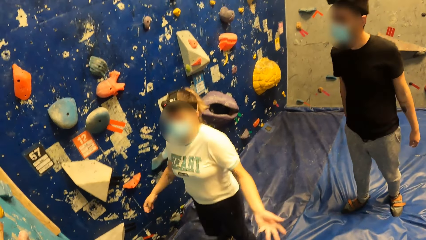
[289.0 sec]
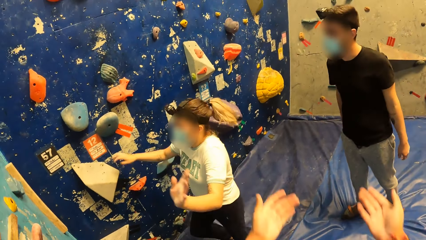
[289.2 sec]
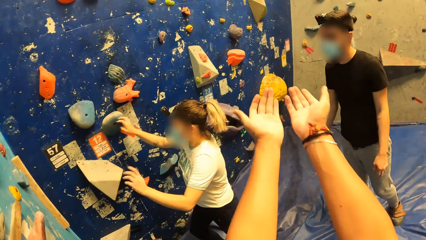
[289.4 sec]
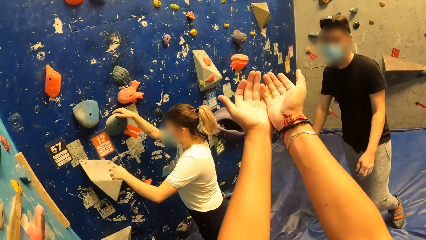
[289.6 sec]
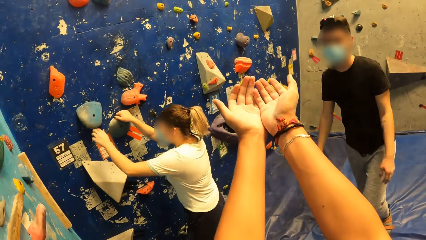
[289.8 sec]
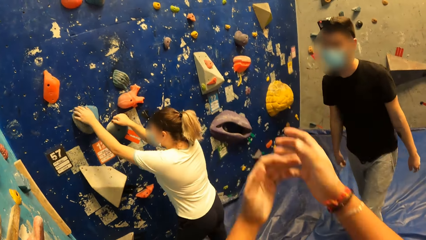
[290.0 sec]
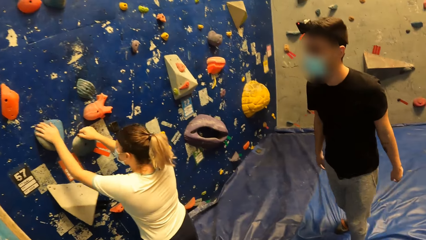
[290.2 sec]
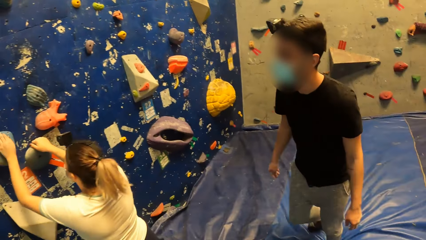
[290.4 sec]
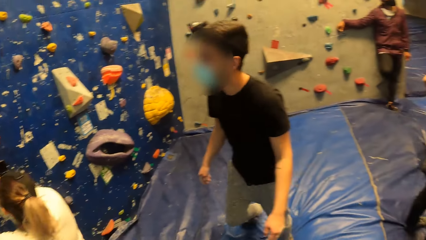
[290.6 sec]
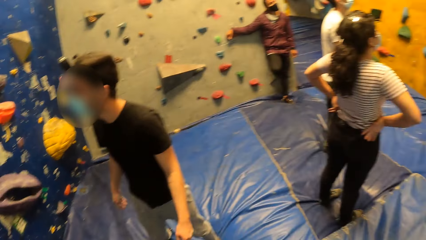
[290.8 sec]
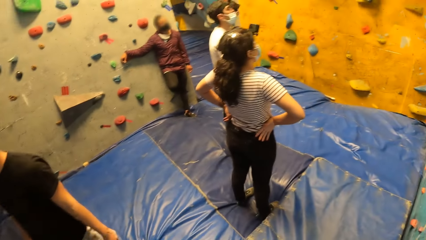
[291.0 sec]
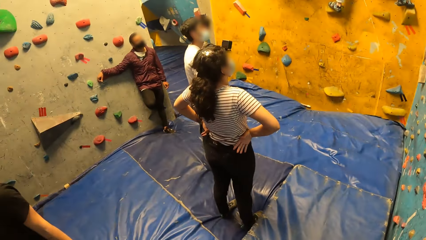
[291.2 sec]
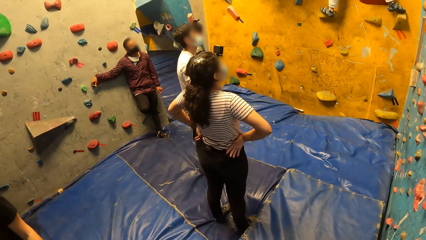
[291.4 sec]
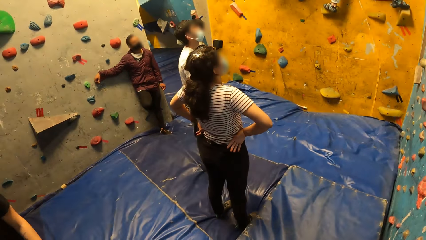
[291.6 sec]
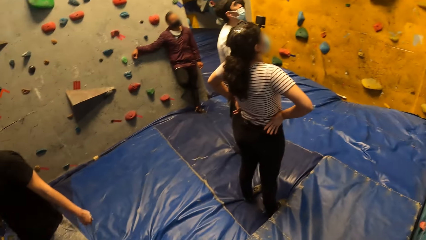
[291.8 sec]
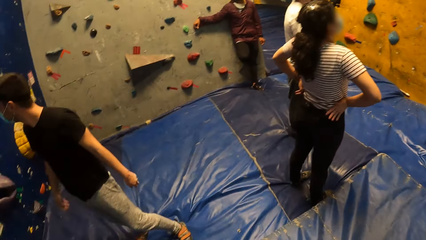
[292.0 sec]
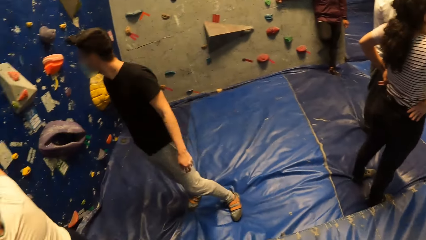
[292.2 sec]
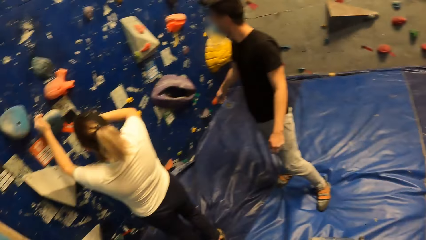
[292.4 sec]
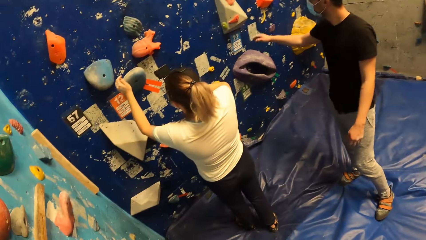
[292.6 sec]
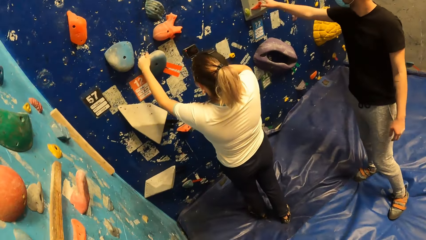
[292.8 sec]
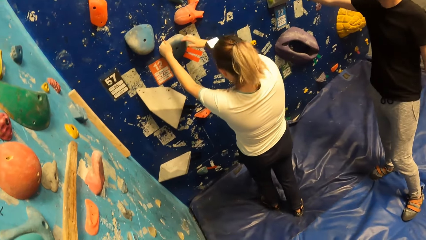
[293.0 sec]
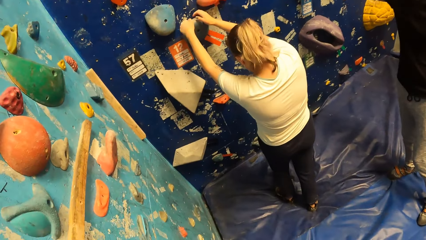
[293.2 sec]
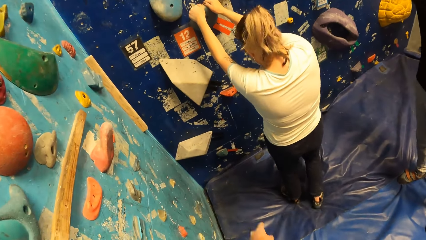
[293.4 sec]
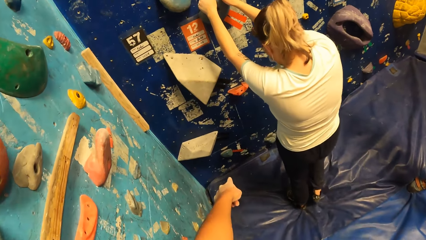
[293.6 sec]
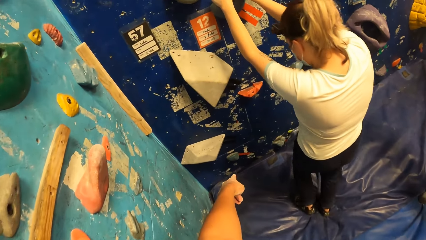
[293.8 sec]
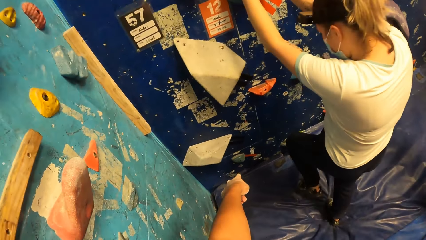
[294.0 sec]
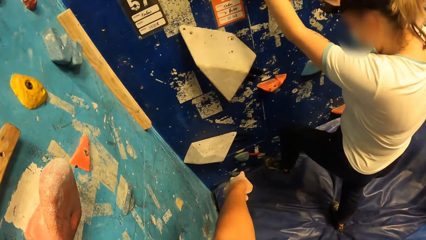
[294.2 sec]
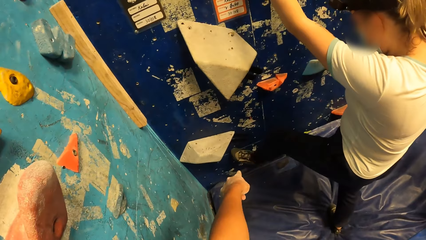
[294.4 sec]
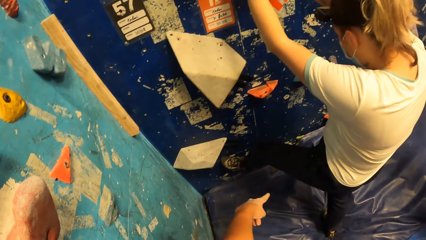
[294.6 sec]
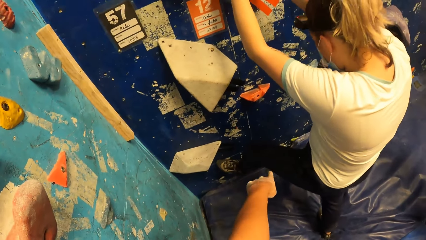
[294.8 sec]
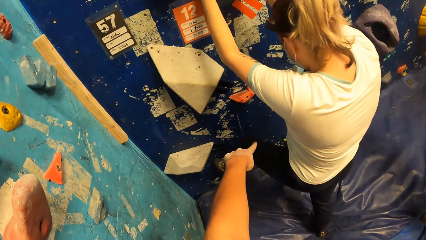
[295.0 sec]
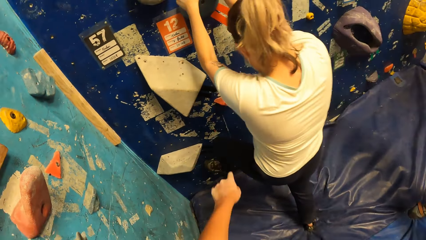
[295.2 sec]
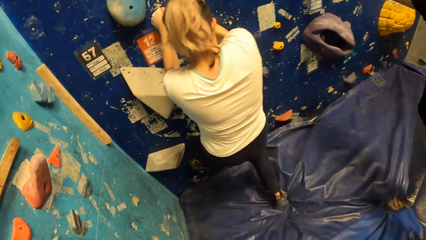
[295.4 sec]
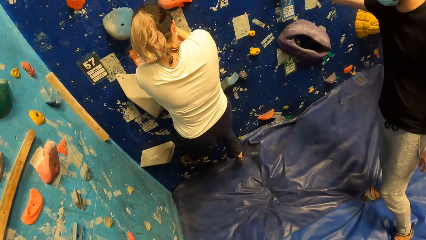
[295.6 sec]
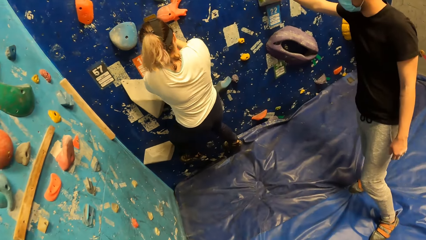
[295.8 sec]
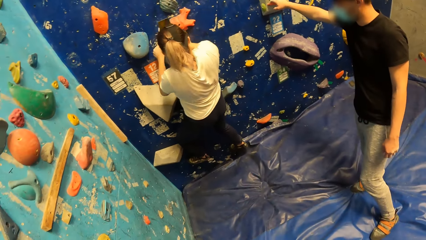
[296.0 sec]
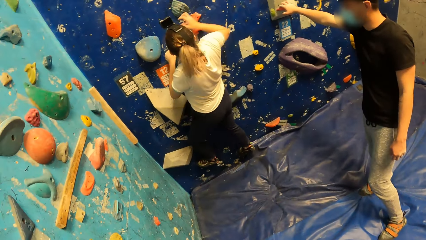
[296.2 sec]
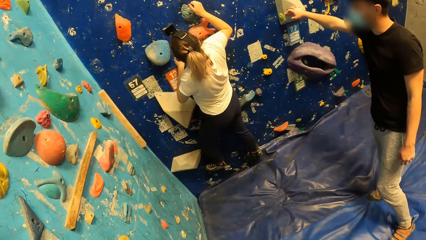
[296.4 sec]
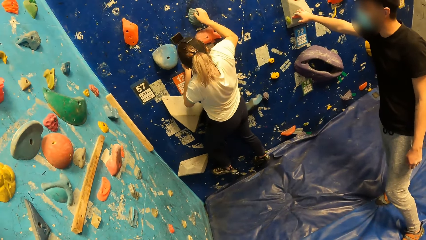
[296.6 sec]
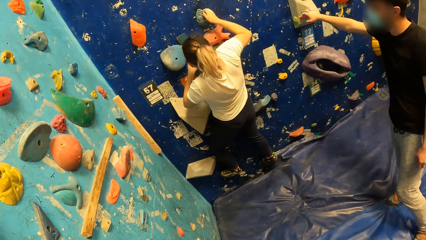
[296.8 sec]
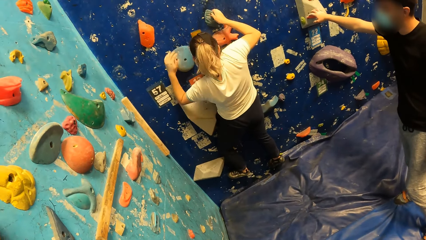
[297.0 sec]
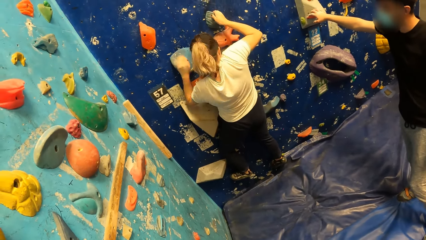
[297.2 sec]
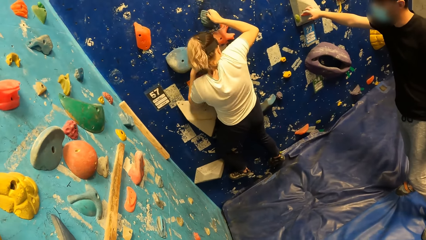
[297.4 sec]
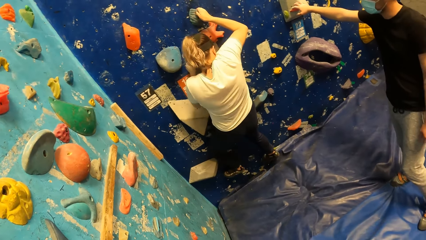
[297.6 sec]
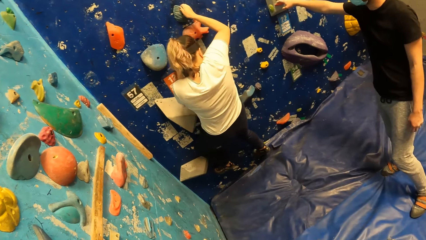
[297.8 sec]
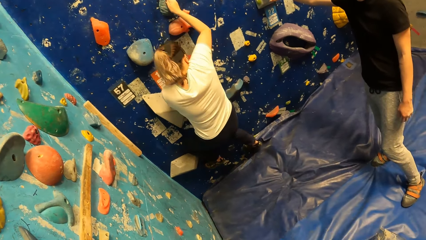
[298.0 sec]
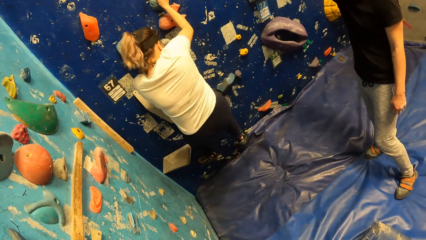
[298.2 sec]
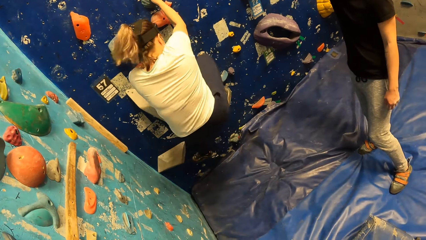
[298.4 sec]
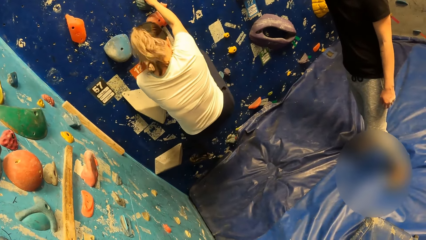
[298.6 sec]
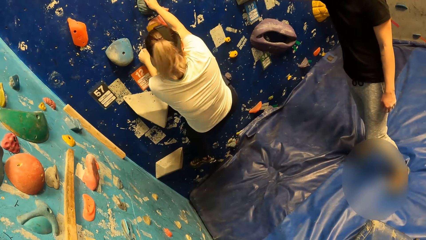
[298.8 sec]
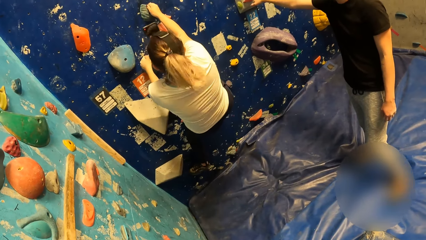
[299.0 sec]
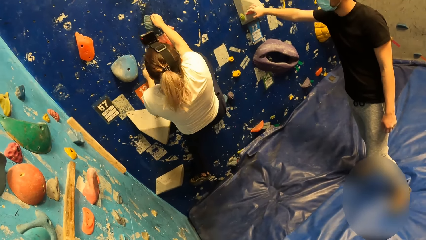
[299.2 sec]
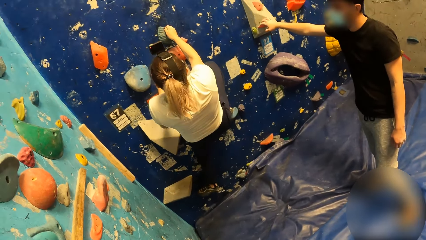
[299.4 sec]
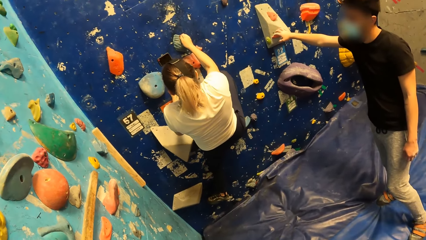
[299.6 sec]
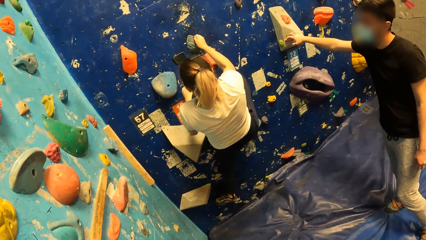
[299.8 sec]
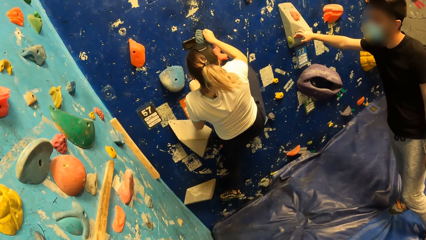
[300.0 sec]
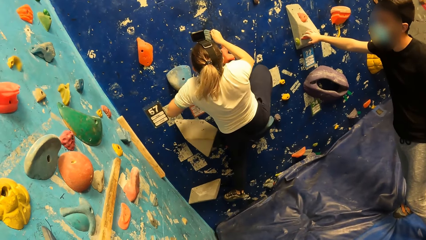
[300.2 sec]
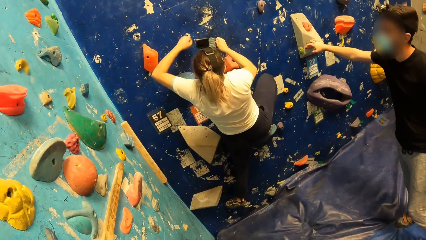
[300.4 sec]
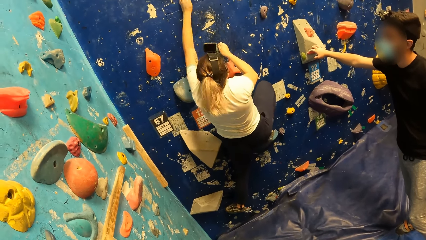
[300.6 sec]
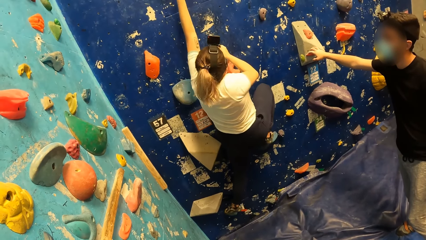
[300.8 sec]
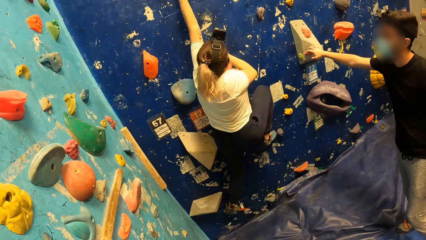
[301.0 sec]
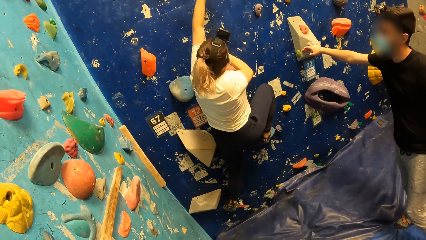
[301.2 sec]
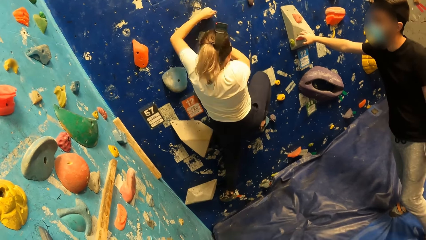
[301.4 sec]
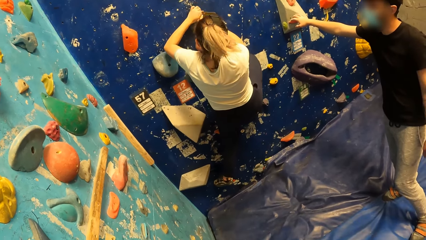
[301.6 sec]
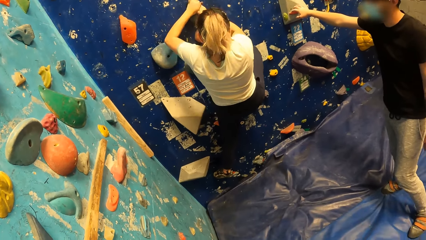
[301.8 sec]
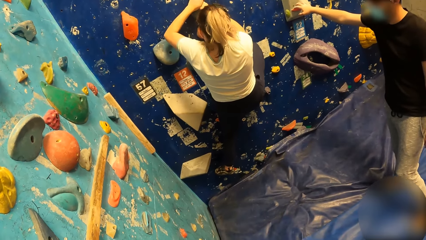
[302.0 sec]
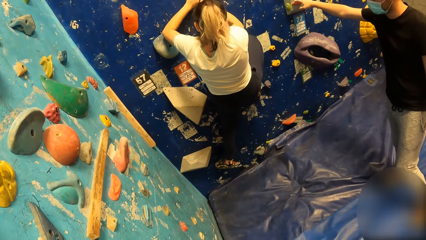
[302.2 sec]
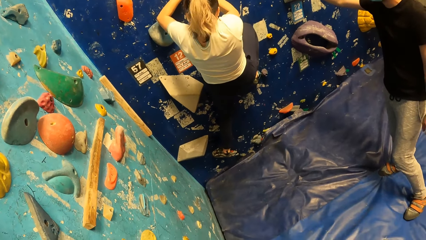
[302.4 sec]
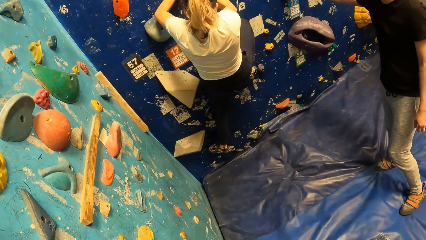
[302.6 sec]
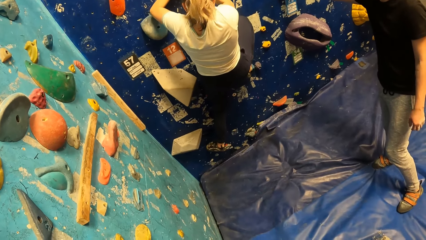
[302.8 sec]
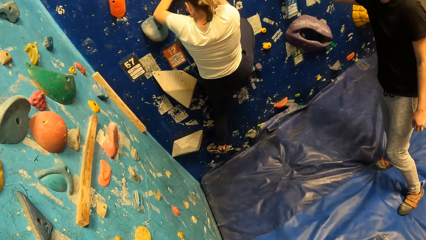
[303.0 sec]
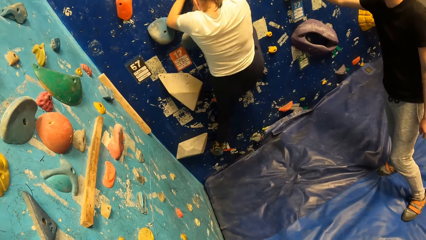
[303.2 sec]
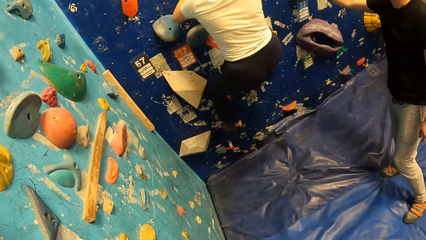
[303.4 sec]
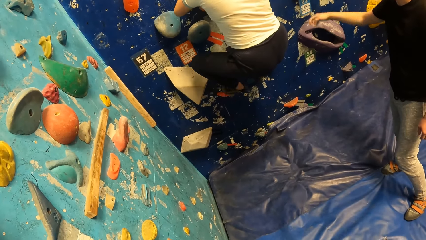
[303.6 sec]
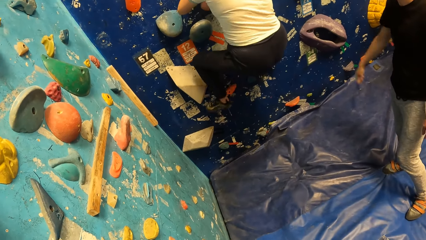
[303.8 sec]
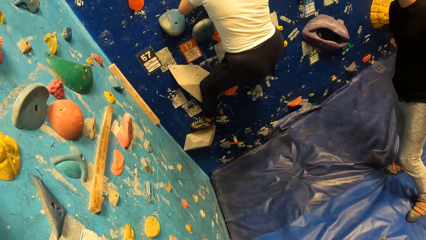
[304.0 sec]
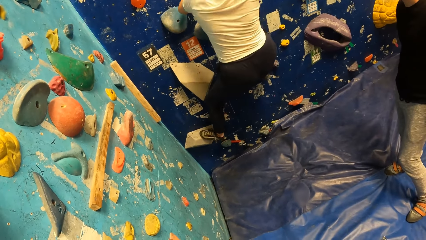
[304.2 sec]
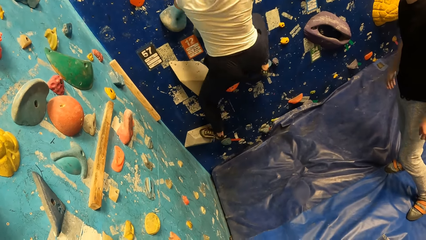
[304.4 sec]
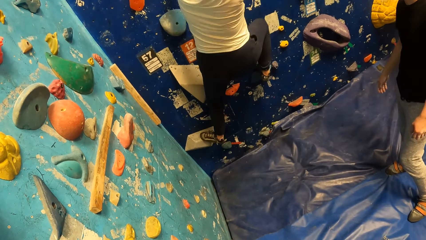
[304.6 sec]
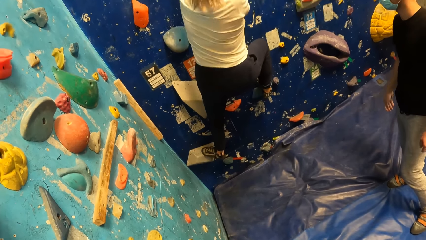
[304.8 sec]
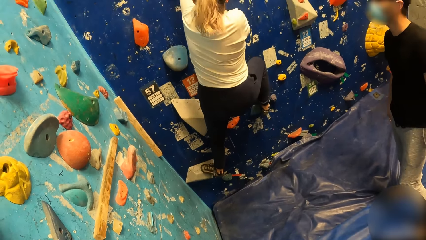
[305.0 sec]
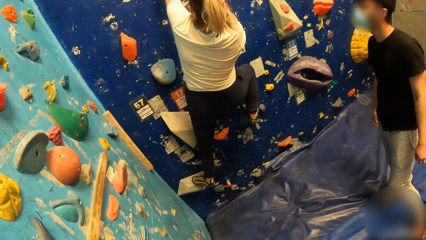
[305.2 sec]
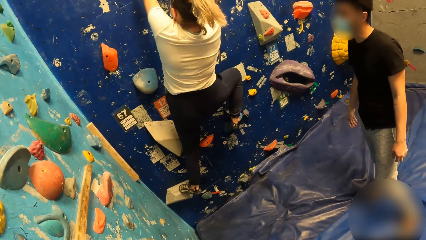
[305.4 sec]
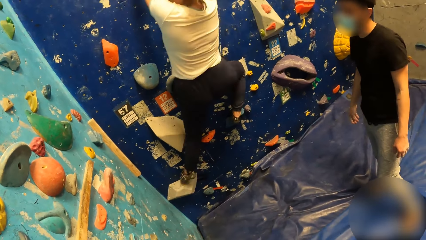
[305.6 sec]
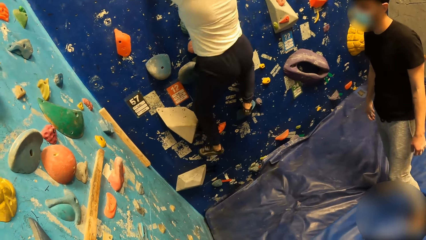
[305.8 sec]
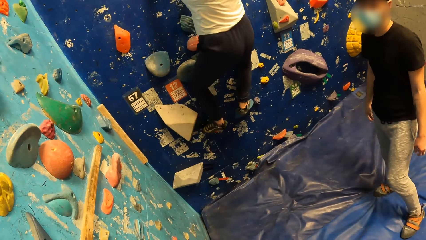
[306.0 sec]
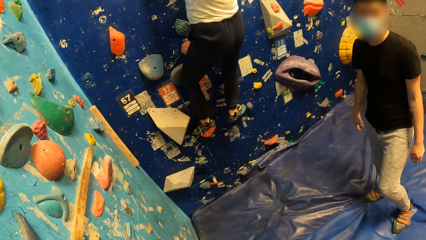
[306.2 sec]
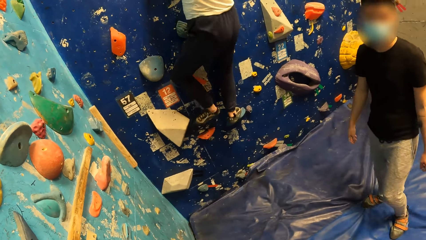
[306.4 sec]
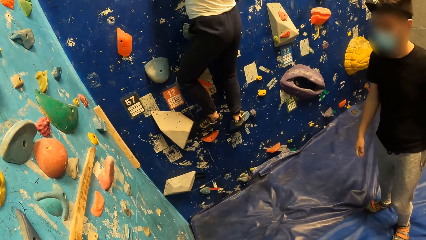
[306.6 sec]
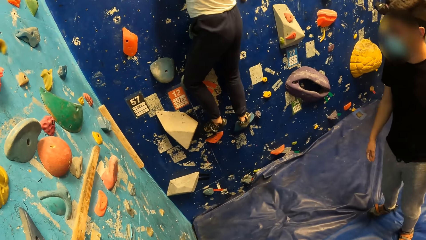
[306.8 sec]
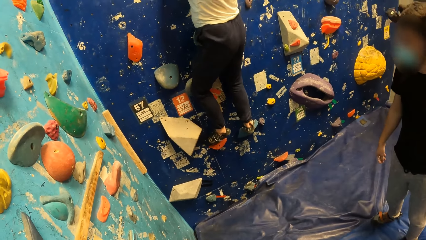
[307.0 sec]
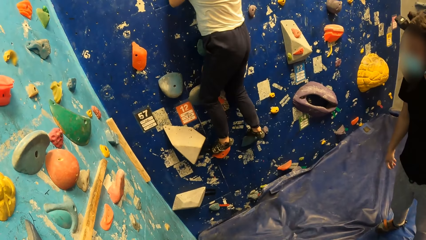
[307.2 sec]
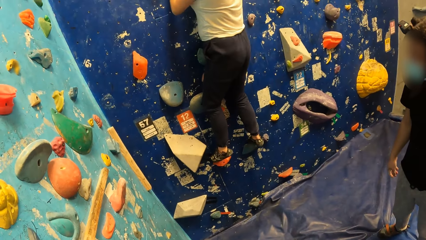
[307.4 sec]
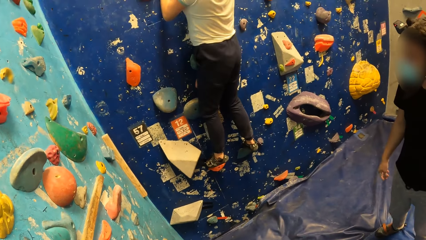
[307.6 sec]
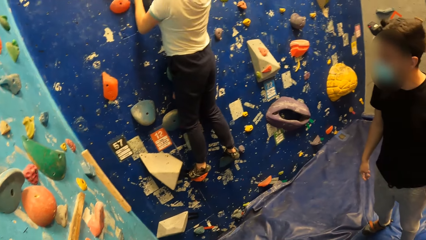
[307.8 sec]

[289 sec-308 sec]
A woman grabs a climbing hold with her right hand and grabs a climbing hold with her left hand. The camera wearer raises hands. The woman climbs the rocks. The camera wearer looks around. A man points on a rock on the wall. The woman grabs the climbing hold with both hands and climbs the bouldering wall with both hands. The camera wearer points on a rock. The man removes a hand on the wall.
